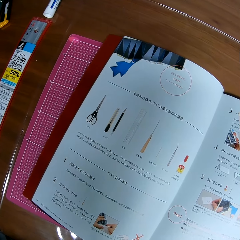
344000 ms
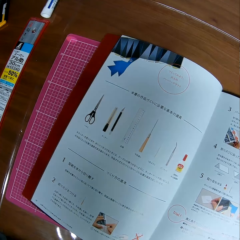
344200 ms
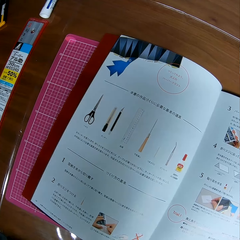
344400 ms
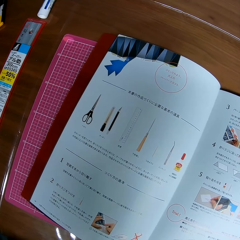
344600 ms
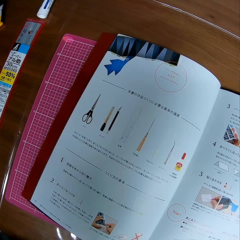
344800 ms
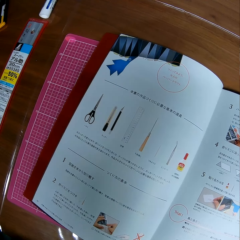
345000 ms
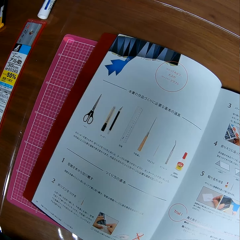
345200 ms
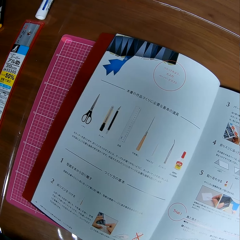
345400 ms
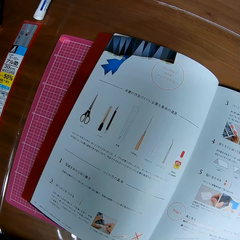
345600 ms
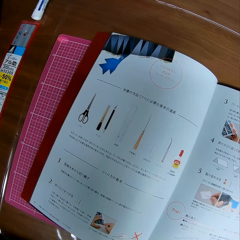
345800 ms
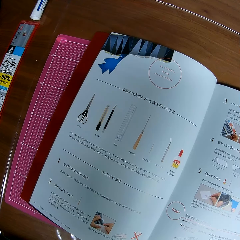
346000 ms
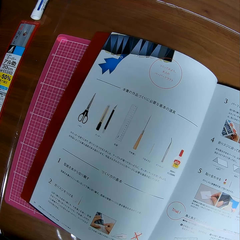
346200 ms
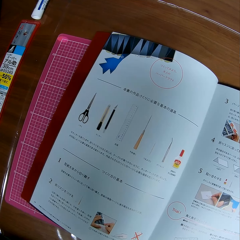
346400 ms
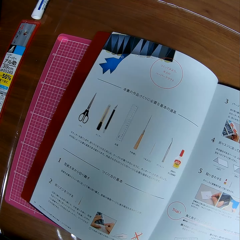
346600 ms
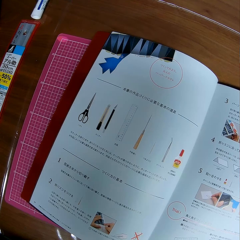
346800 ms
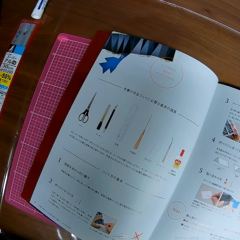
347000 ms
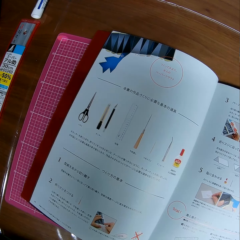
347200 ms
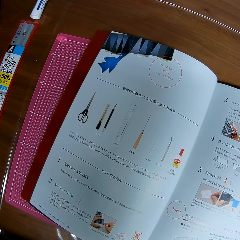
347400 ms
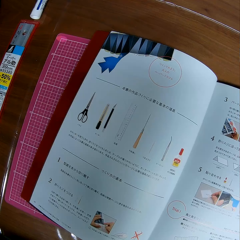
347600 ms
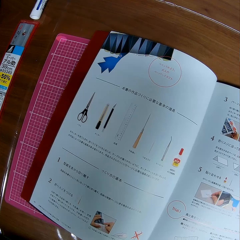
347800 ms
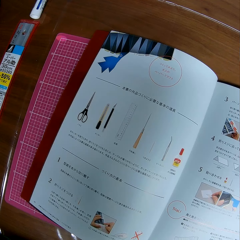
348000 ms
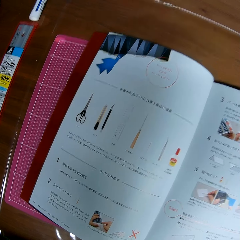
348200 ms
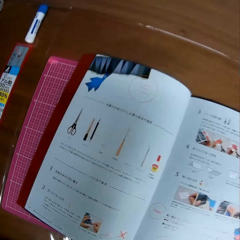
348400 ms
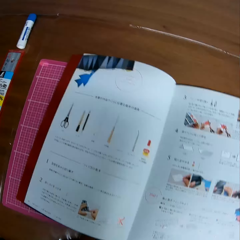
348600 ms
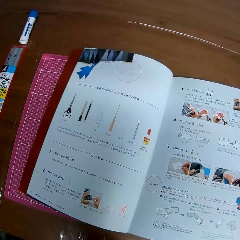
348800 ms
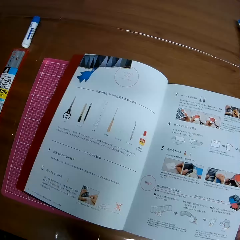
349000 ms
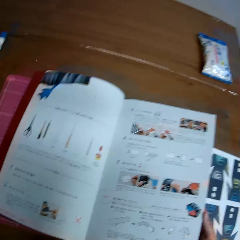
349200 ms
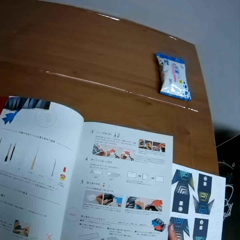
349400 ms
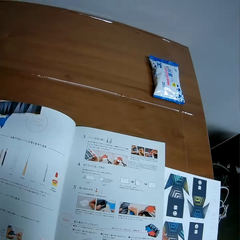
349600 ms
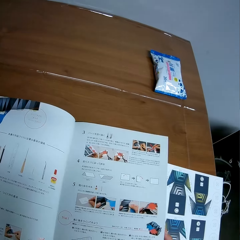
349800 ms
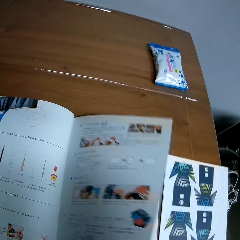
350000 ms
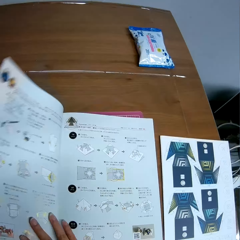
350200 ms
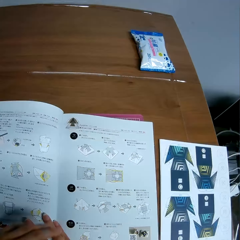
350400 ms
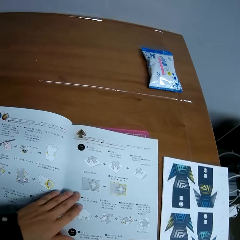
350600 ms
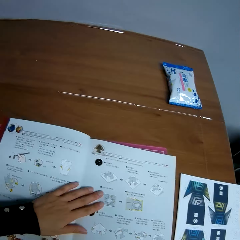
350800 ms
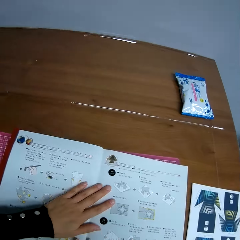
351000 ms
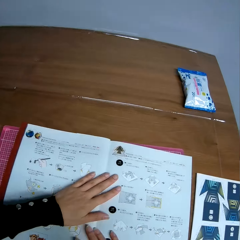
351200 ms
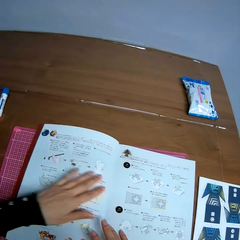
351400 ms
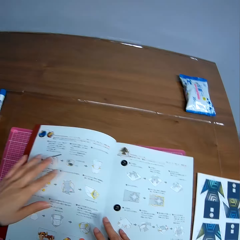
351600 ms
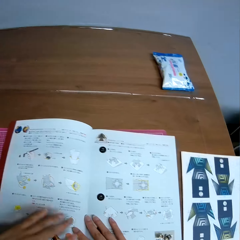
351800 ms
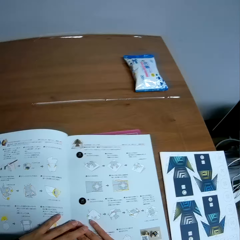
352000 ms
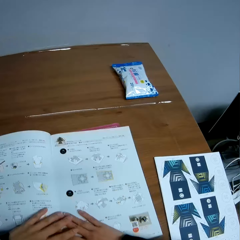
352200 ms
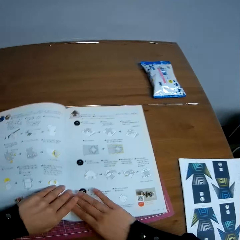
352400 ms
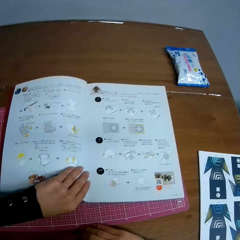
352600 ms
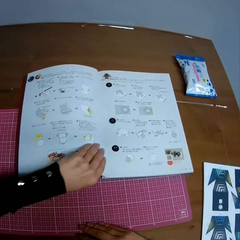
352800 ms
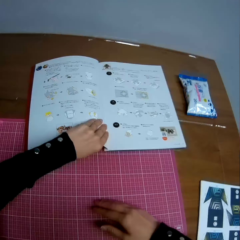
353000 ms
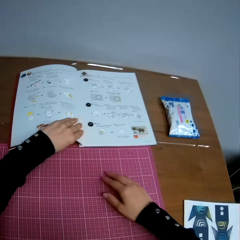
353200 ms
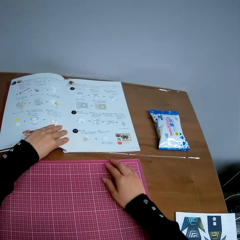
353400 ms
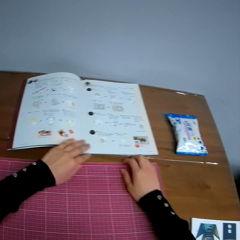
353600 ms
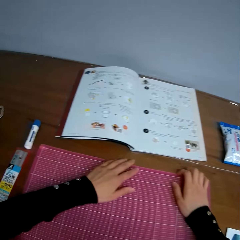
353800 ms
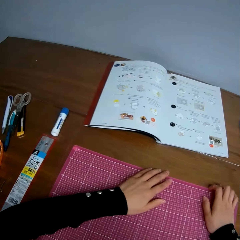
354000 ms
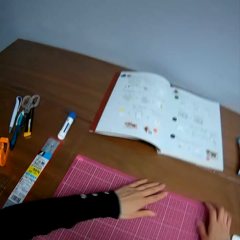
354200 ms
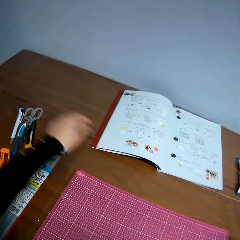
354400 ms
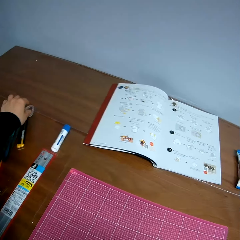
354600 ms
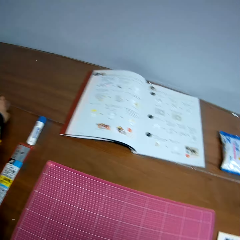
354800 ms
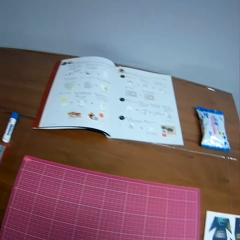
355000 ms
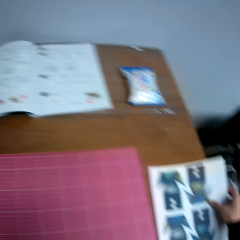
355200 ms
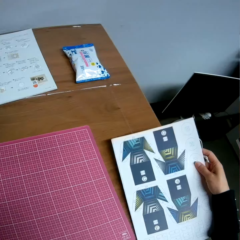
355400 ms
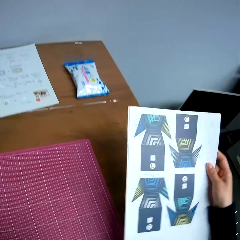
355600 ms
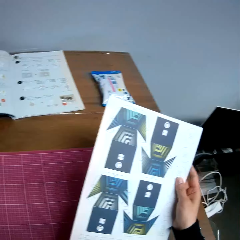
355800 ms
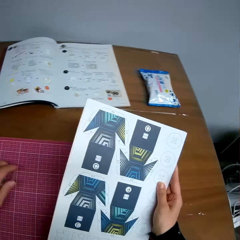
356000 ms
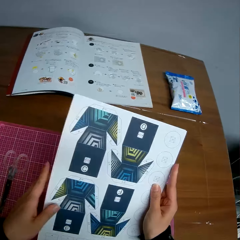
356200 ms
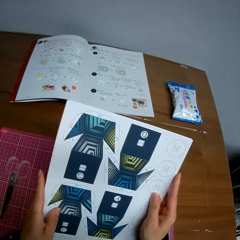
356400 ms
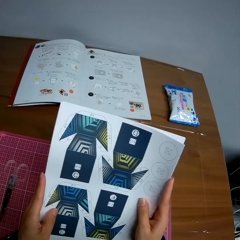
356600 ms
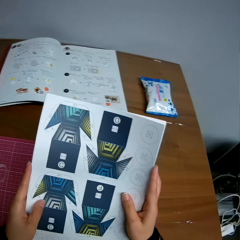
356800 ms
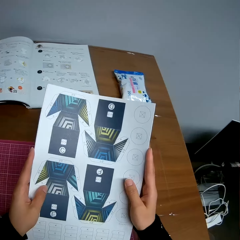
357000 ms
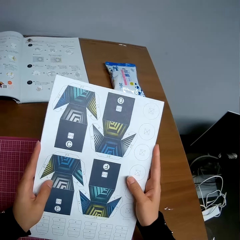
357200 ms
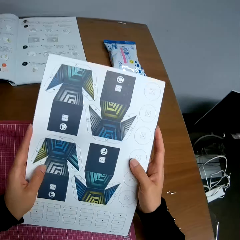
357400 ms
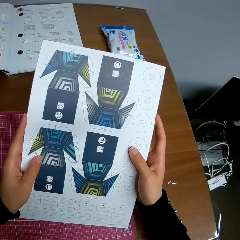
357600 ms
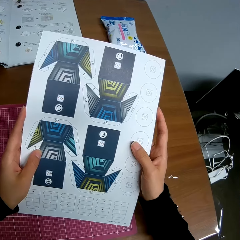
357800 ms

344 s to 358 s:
The camera wearer flips to the next page of the book. He moves the book away from the table mat. He adjusts the table mat. He picks up scissors from the table. He takes the detached pages of the book with his right hand.

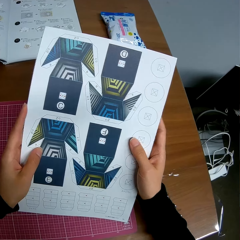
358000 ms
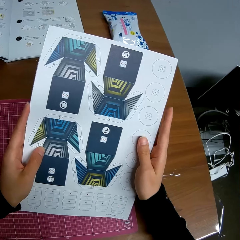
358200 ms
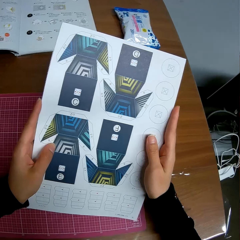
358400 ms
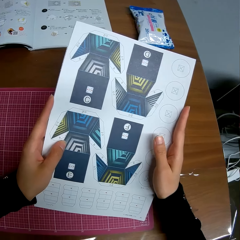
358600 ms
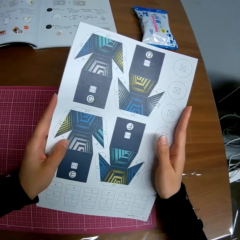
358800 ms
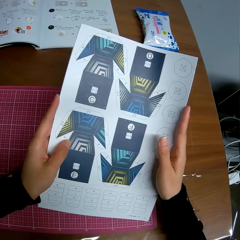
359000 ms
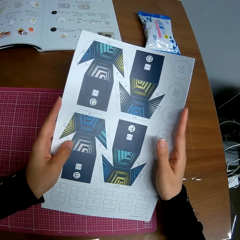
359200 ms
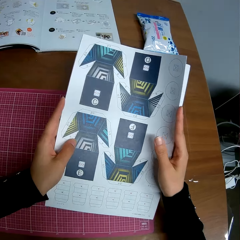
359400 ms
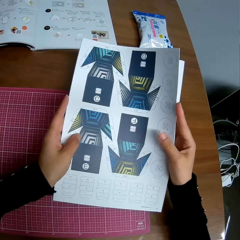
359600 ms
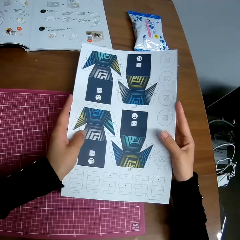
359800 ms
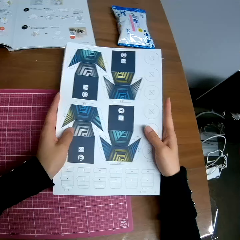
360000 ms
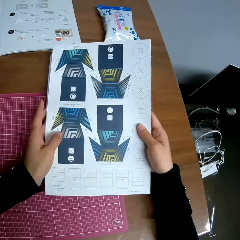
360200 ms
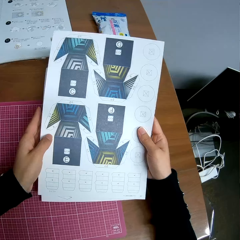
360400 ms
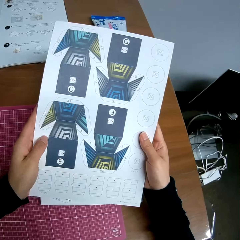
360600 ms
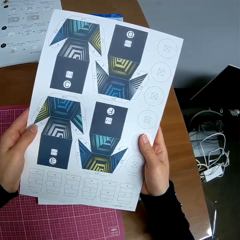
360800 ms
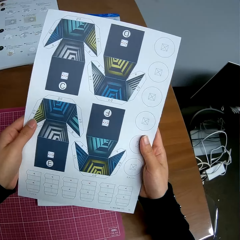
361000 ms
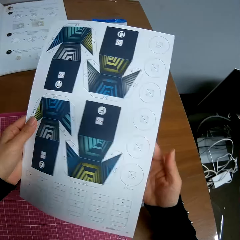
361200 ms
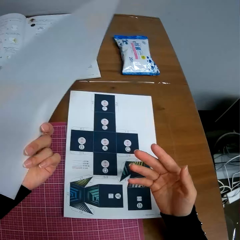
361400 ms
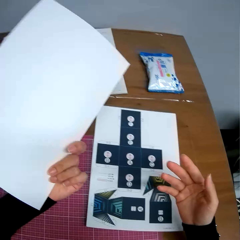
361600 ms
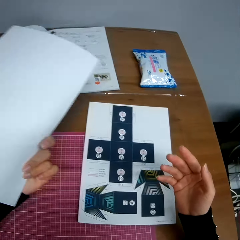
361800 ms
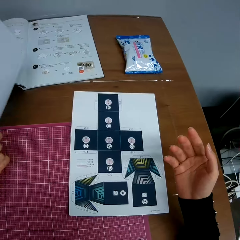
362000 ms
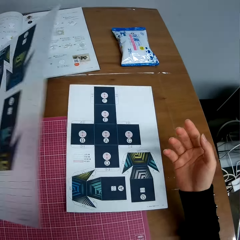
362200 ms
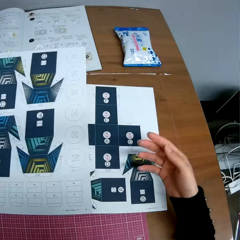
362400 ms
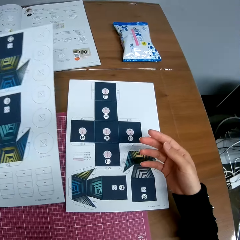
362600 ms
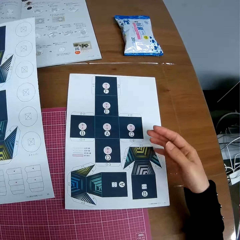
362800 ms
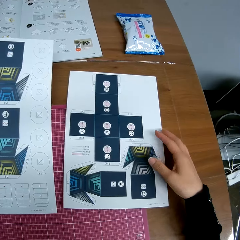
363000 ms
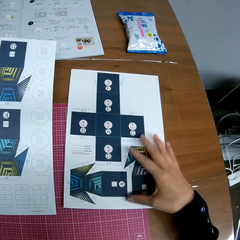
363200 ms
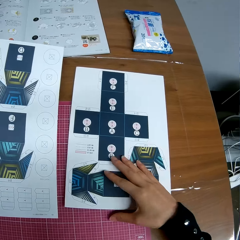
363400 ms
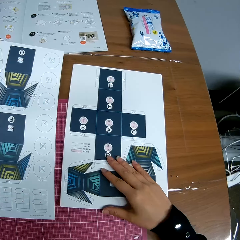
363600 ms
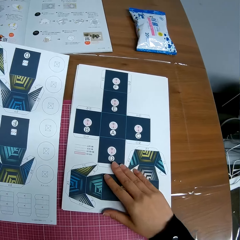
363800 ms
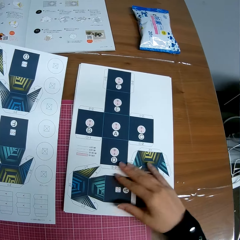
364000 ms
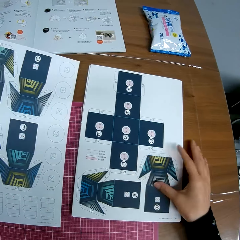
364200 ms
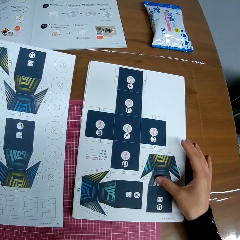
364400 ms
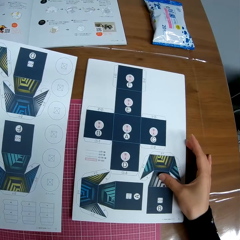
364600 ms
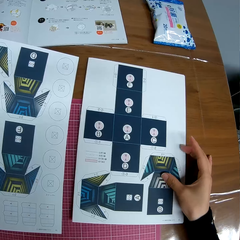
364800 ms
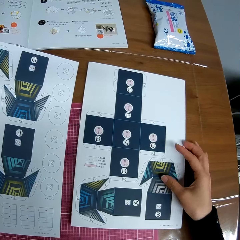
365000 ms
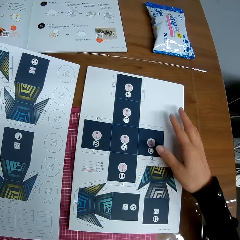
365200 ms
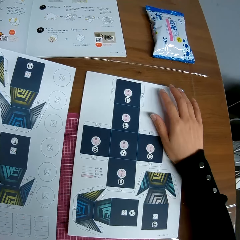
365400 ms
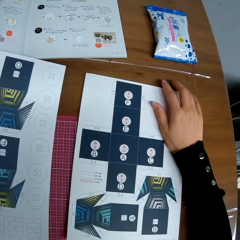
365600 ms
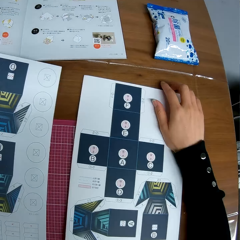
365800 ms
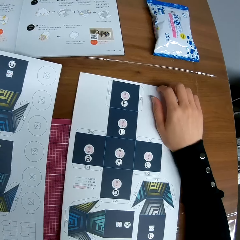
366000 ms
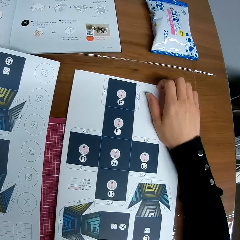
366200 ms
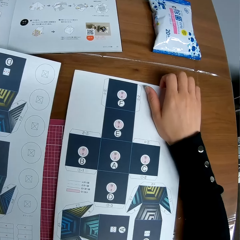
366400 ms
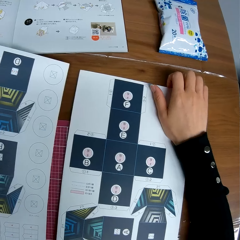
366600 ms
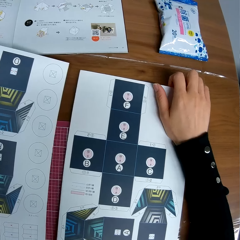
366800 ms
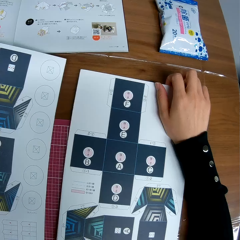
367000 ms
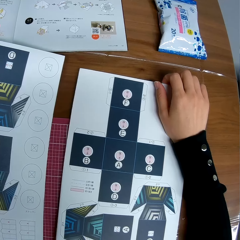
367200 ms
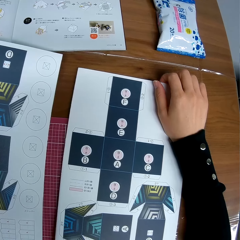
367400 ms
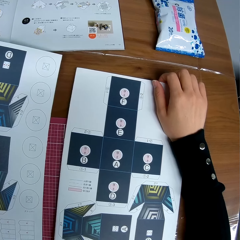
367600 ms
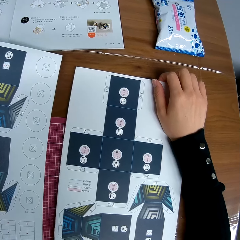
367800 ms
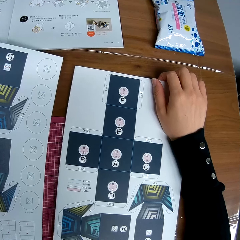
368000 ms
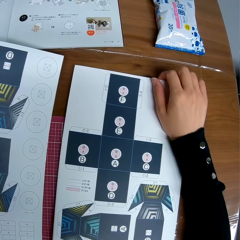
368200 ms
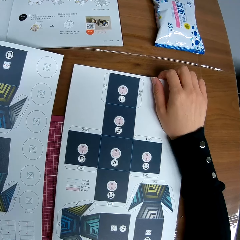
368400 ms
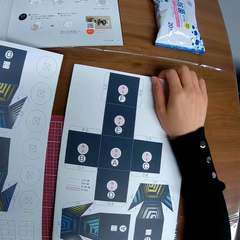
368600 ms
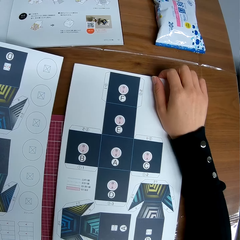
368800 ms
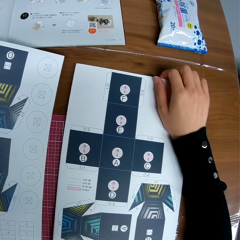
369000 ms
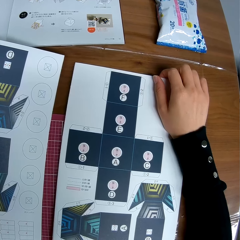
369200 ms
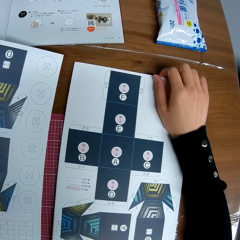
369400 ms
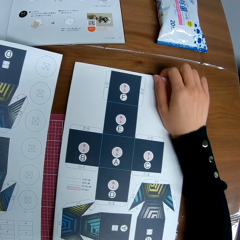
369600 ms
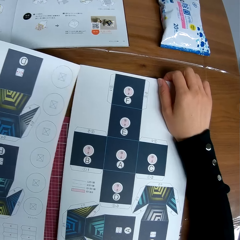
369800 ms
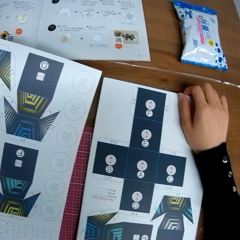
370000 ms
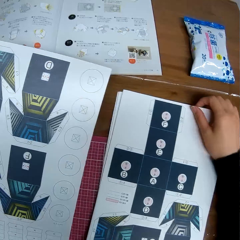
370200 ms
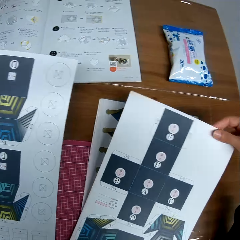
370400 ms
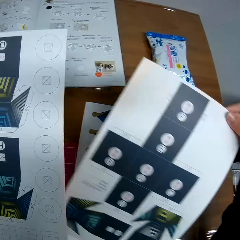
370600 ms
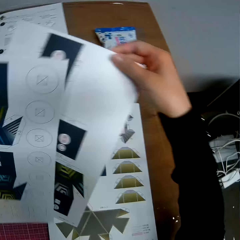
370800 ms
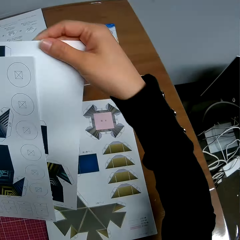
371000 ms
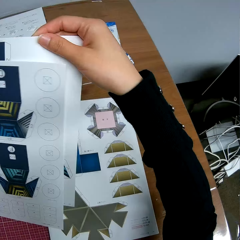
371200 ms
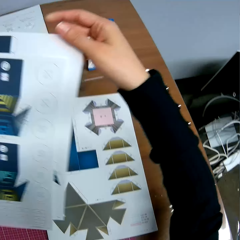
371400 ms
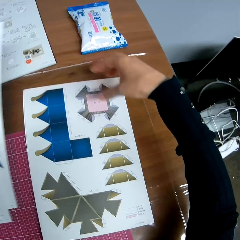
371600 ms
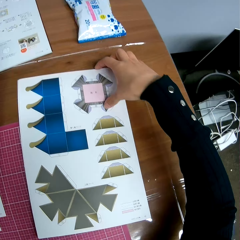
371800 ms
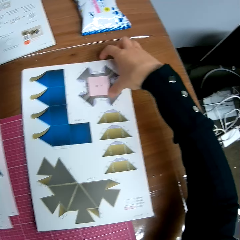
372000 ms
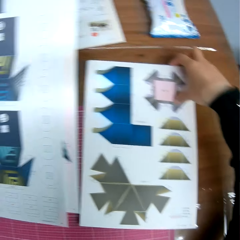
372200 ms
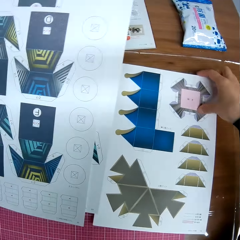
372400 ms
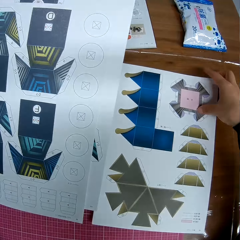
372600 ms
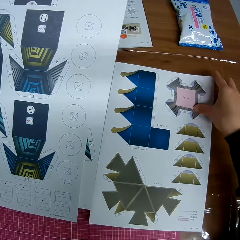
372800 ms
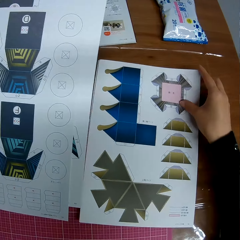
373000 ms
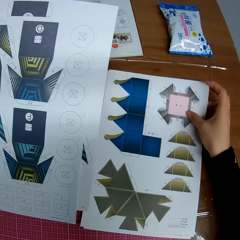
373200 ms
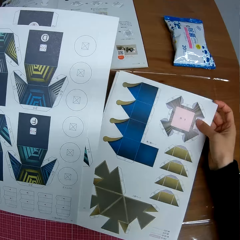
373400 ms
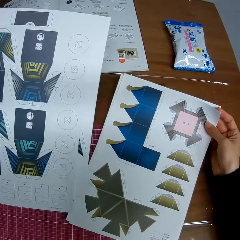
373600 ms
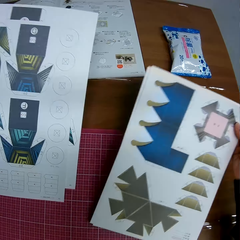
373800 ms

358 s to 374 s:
The camera wearer drops some of the detached pages on the table. He looks at the decoration crafting paper. He turns one of the detached pages. He picks another detached page from the table with his right hand. He looks at the decoration crafting paper again. He picks up the decoration crafting paper. He picks another page from the table.
